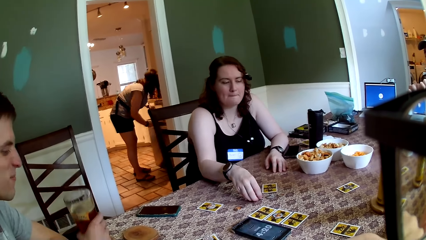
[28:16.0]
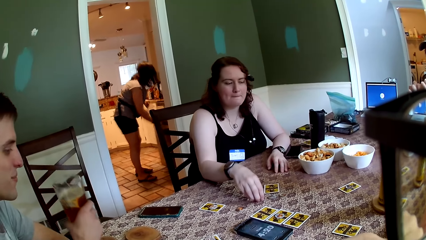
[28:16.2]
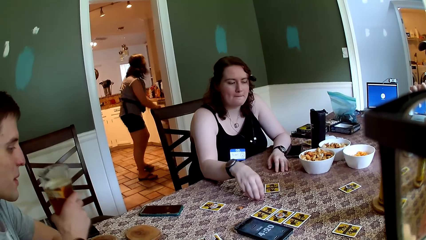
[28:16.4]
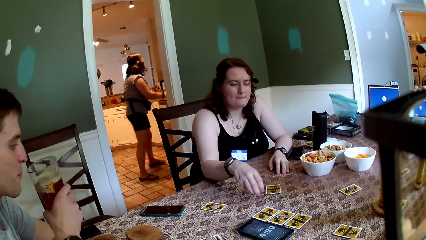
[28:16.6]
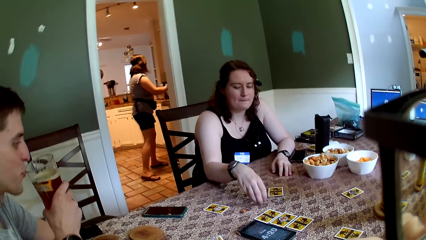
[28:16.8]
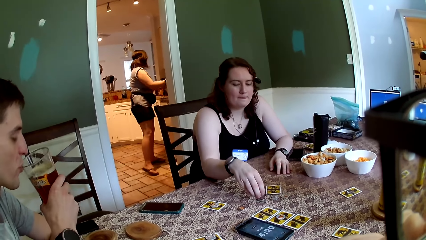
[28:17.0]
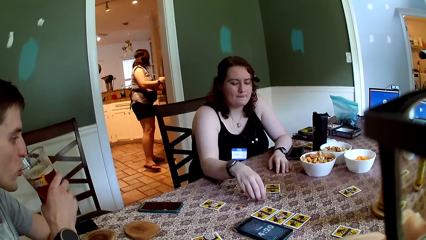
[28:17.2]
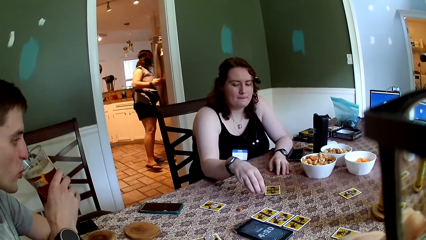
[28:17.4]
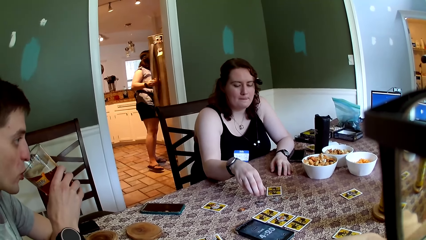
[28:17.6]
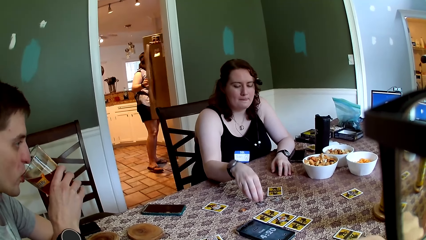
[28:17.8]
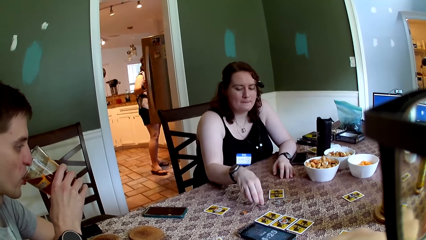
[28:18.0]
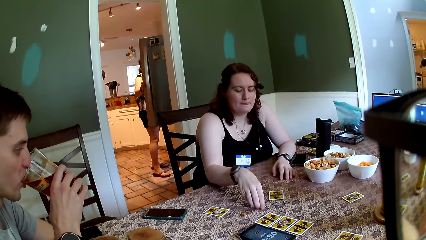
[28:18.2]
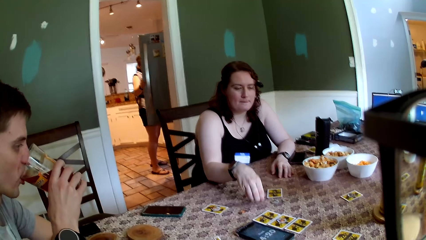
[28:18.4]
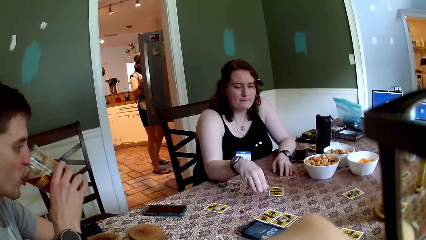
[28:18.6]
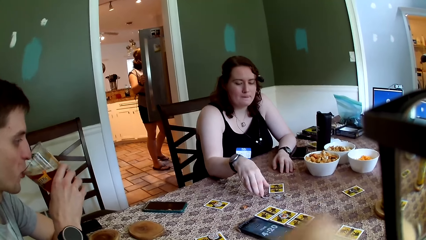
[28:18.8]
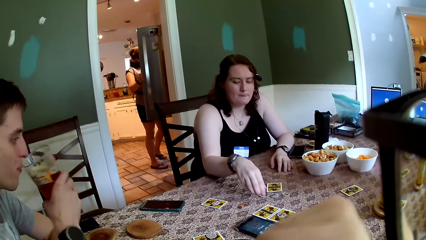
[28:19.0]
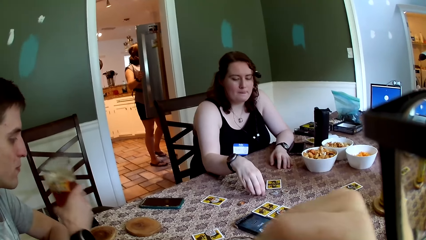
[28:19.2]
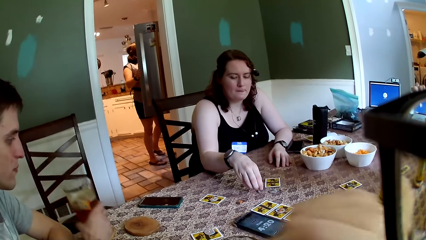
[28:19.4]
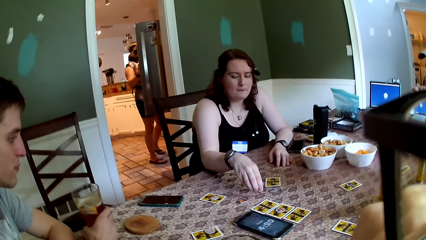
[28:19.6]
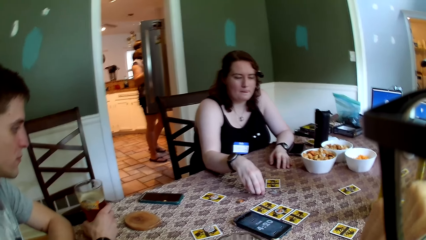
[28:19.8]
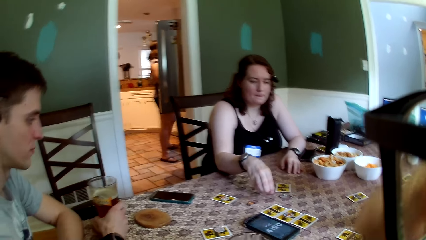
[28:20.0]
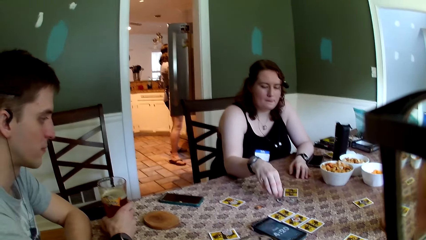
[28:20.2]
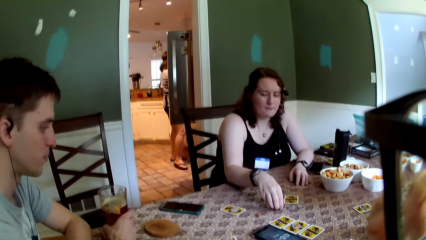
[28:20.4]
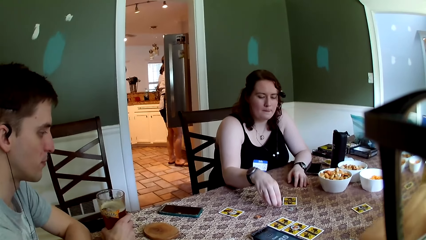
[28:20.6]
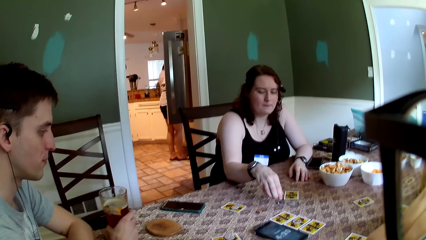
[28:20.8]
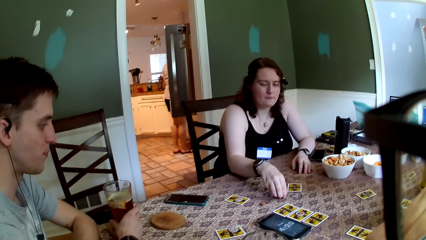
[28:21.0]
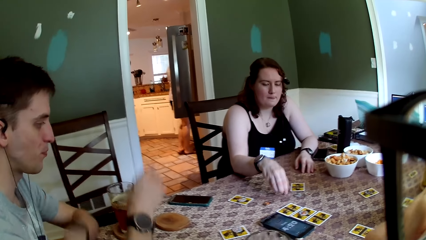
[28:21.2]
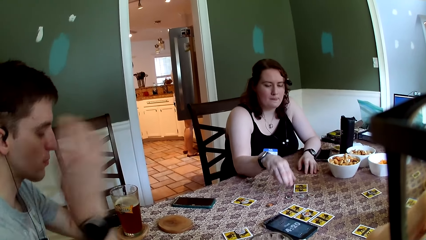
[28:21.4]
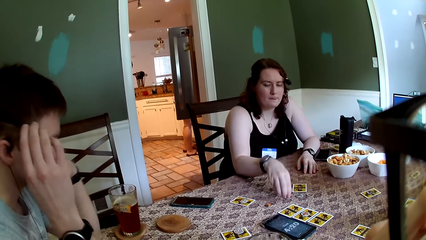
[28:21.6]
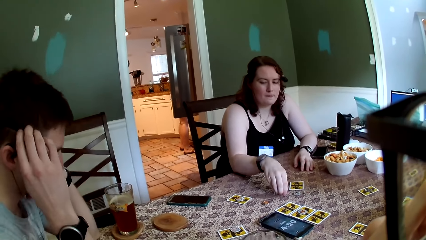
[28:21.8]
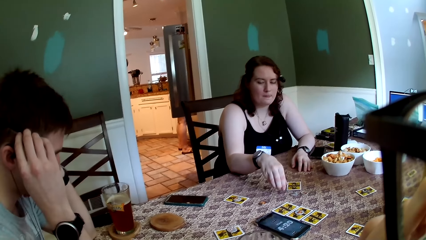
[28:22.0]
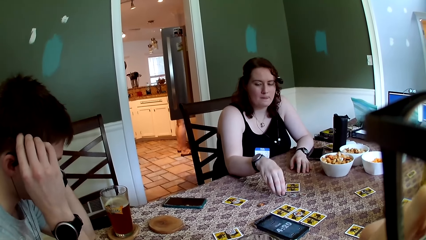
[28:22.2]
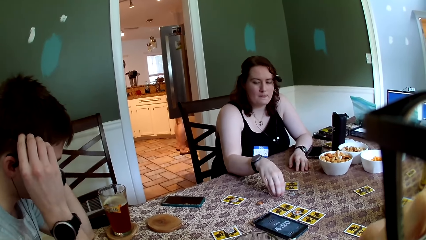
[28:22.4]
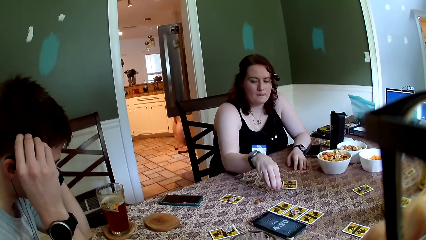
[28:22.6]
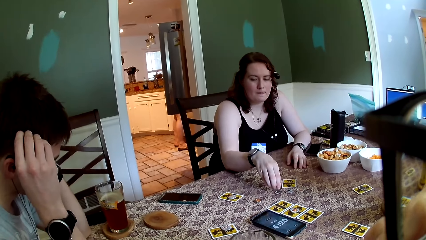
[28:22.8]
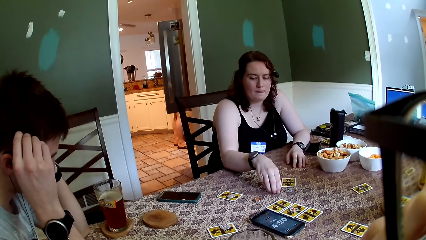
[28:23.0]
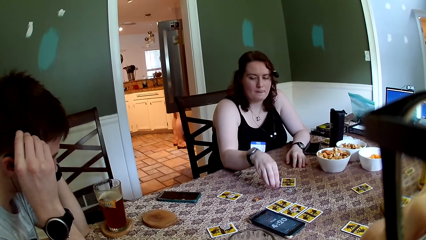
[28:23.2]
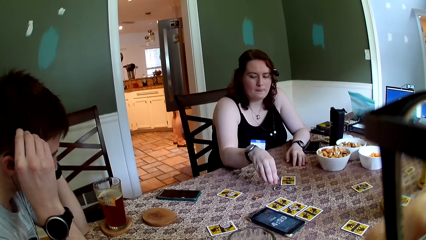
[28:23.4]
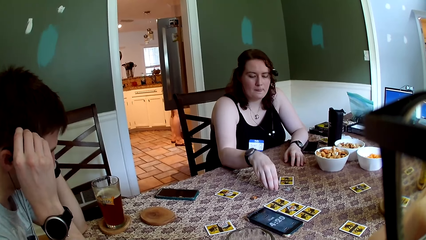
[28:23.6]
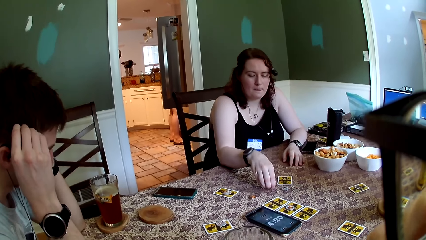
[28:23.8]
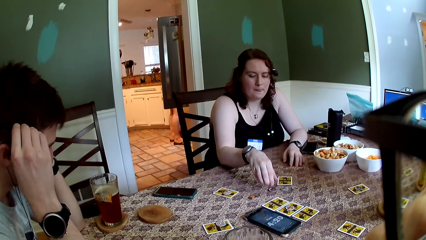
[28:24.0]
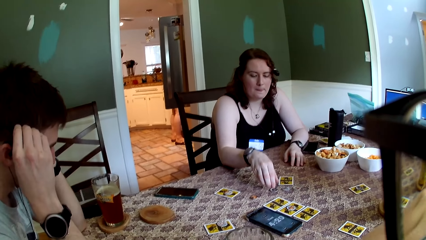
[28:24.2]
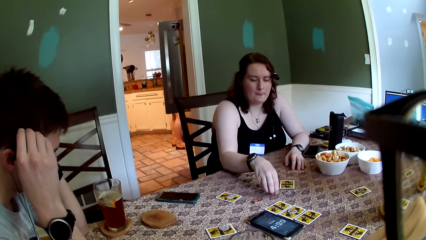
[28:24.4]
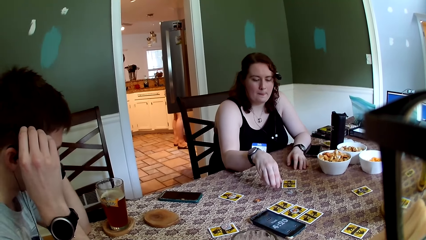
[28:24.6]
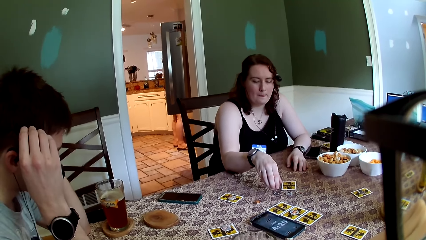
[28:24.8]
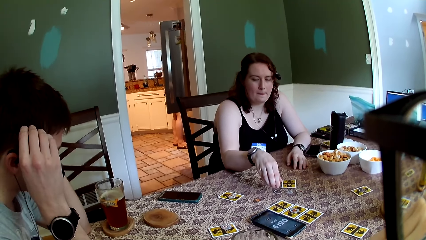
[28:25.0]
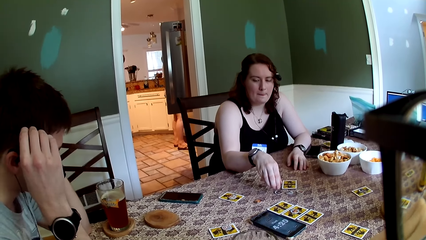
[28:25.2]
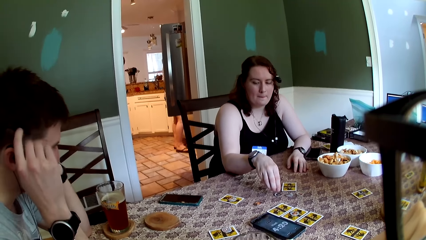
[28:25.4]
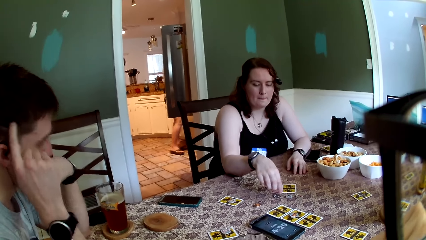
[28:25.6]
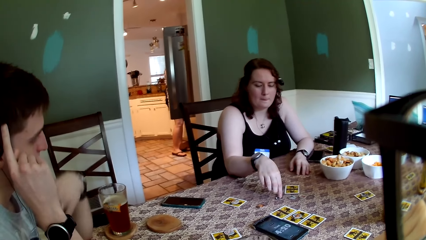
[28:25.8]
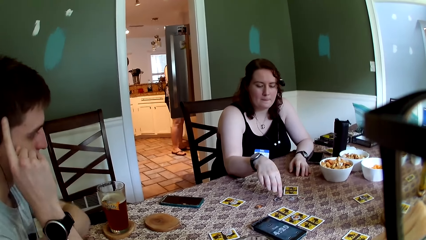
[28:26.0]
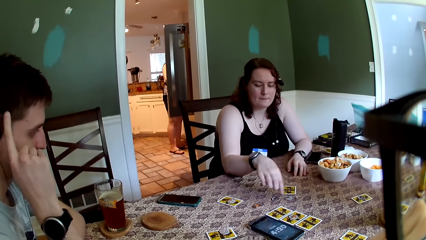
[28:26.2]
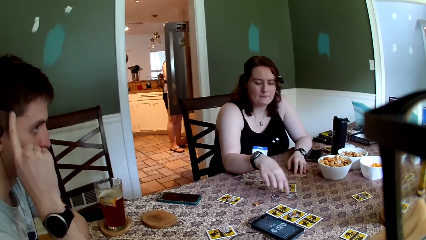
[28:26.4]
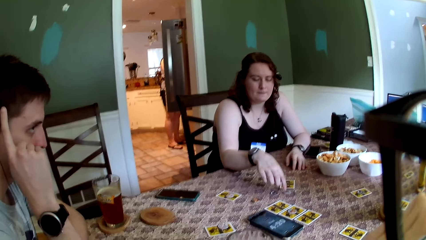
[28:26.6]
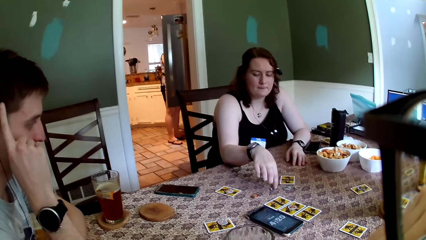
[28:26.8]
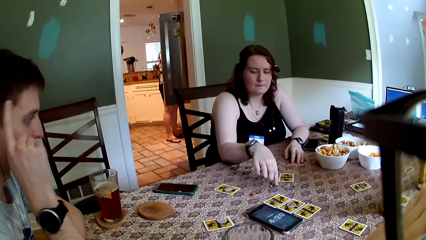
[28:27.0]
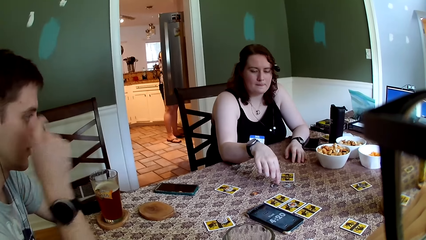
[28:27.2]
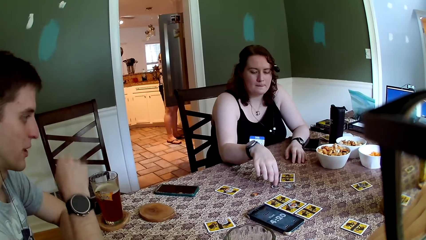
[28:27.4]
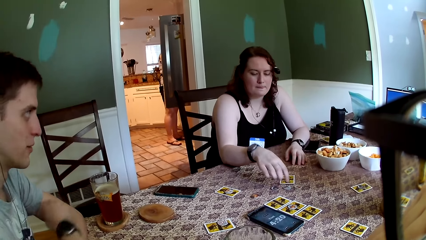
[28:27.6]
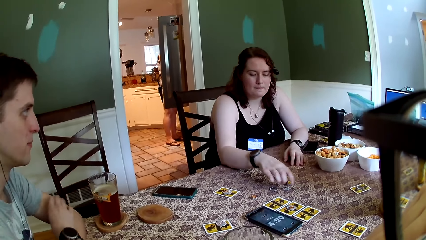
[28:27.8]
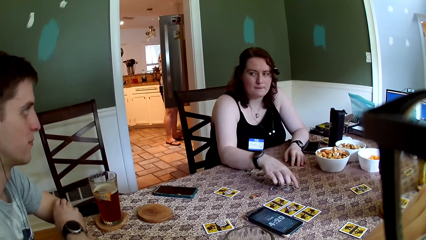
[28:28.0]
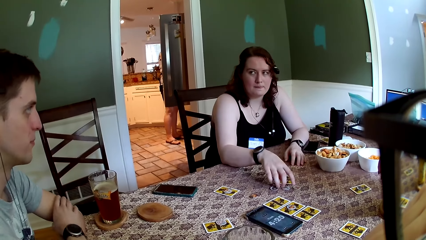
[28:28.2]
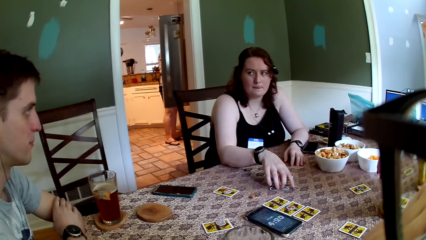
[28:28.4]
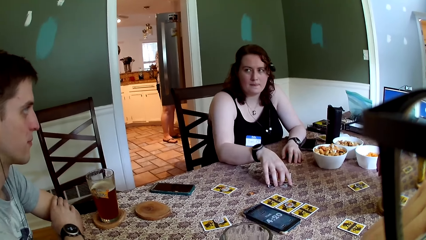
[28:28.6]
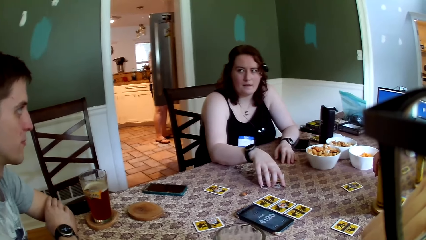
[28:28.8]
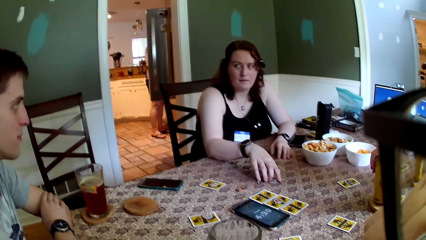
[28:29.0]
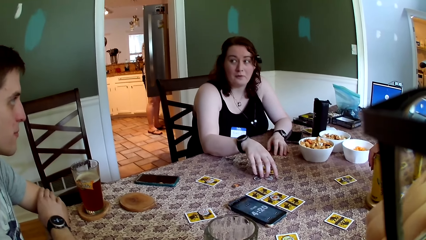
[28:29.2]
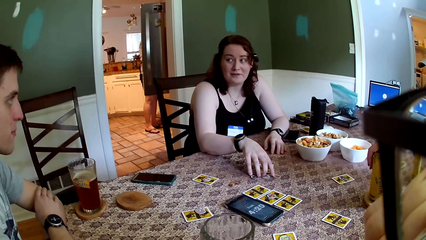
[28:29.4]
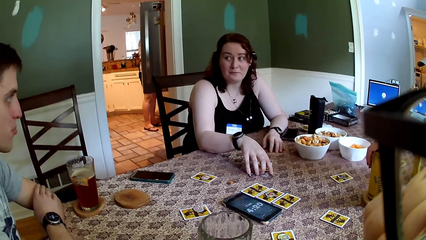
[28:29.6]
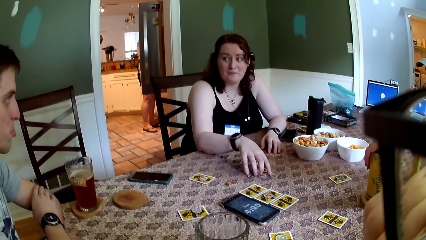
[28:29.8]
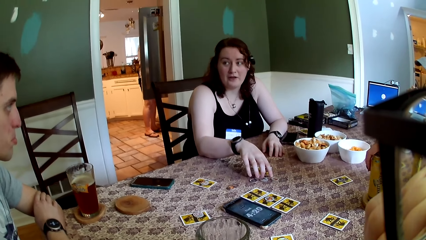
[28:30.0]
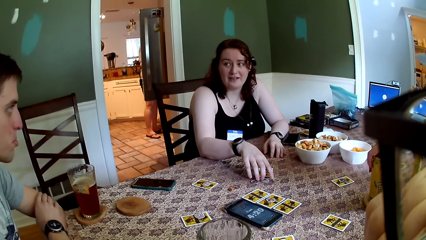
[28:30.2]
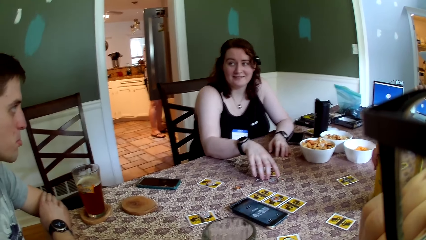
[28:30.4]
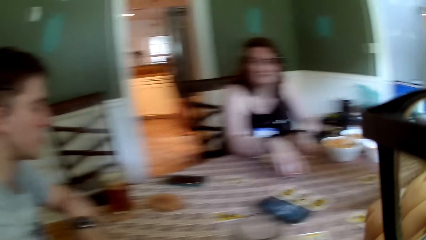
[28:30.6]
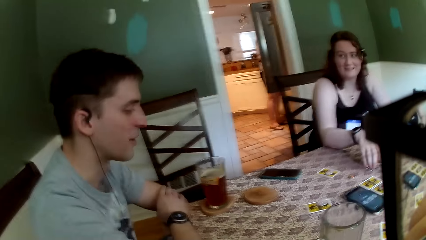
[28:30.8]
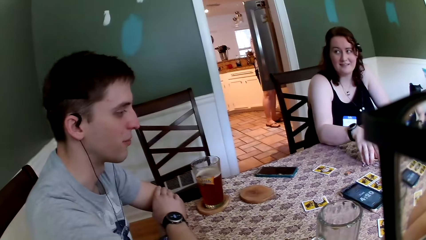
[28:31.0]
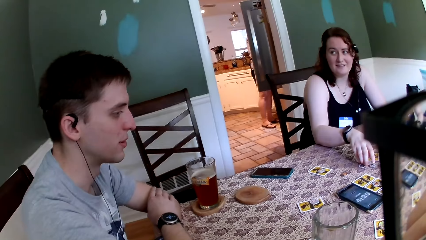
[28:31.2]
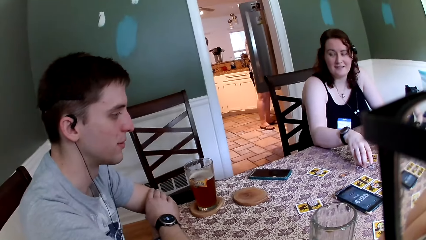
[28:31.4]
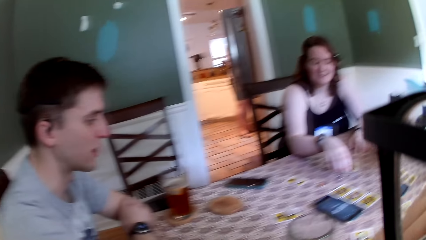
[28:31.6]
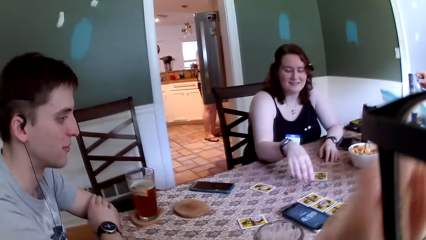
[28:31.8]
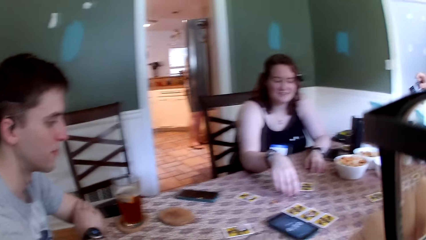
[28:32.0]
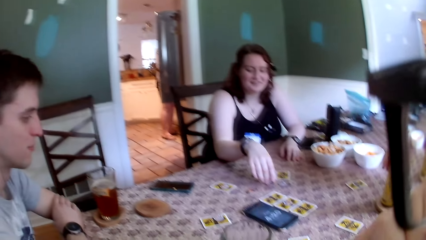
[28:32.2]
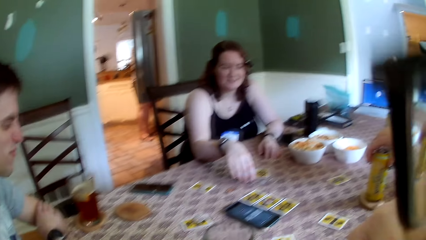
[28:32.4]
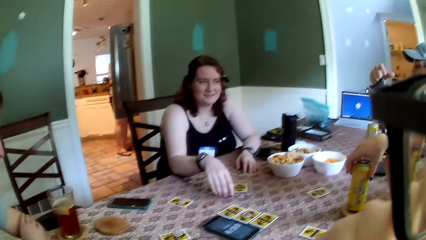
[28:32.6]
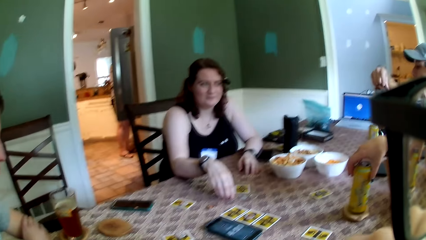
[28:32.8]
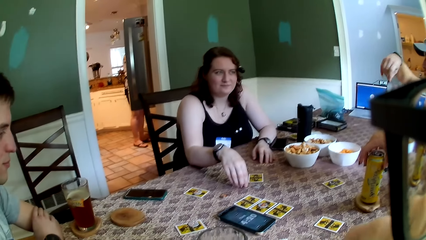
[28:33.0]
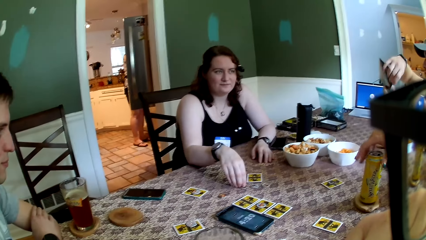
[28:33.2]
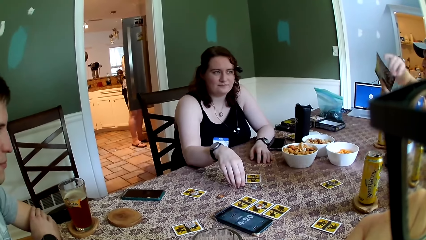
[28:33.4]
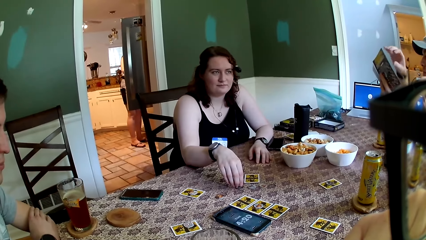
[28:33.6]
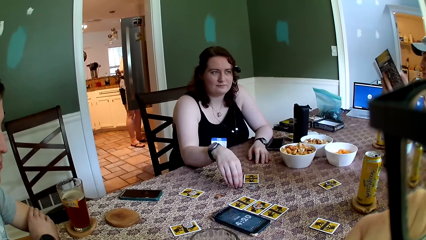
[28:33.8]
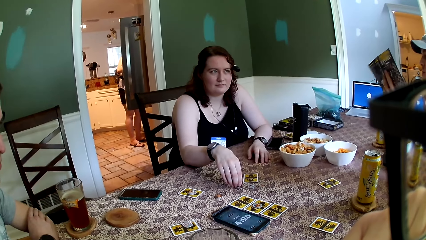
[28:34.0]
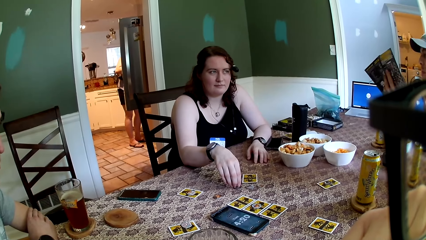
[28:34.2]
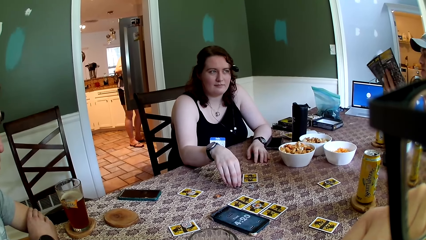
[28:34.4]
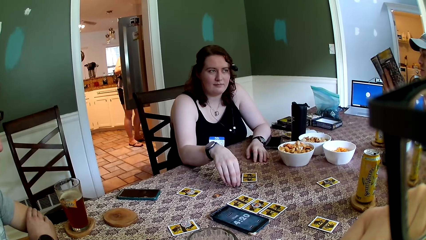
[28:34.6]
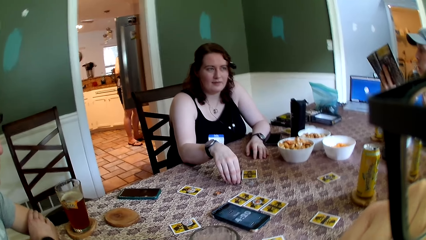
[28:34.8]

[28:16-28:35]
The woman plays with some tokens on the table with her right hand. The man carries a glass cup of juice from its coaster with his right hand. Another woman closes the fridge door with her right hand and opens the upper fridge door with her right hand. The man sips from the glass cup of juice in his right hand. The camera wearer wriggles his right fist. The man places the glass cup of juice in his right hand on its coaster on the table. The man scratches his head with his right hand. The man converses with the first woman. Another man picks a game guide from the table with his right hand and opens the game guide with both hands.
